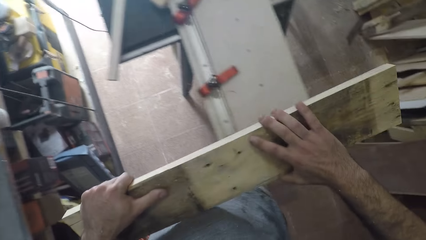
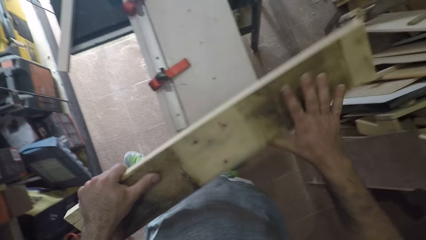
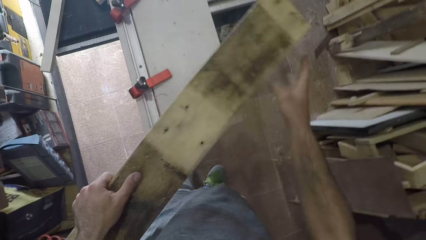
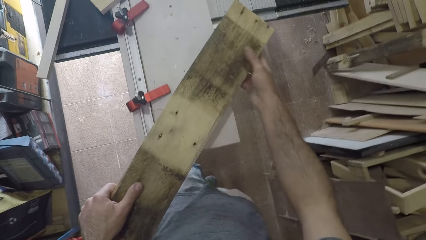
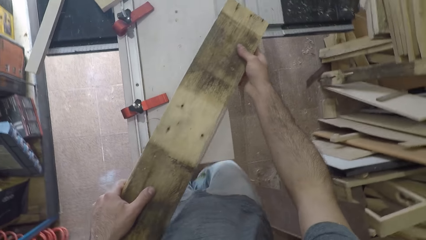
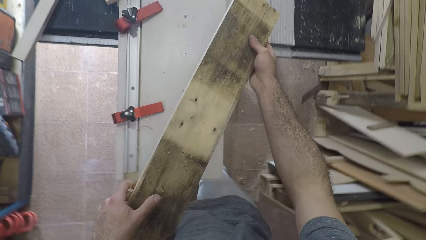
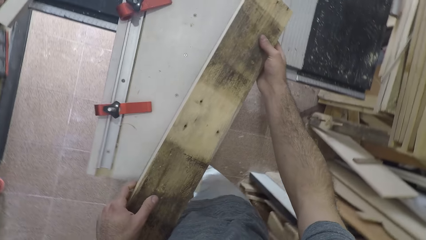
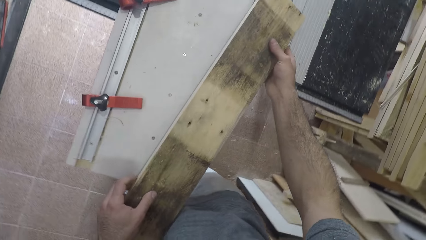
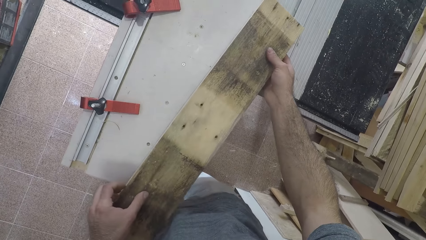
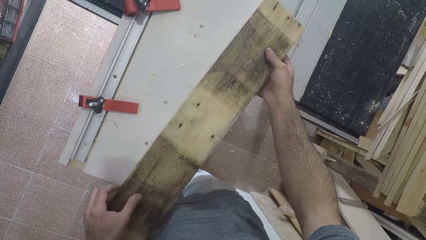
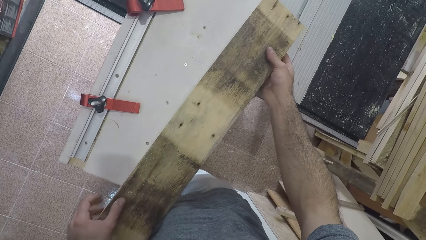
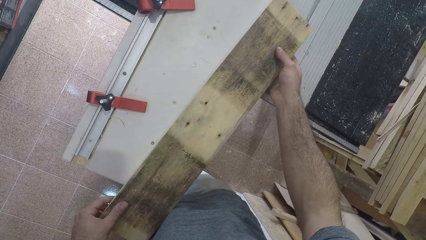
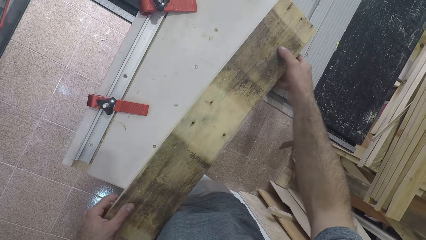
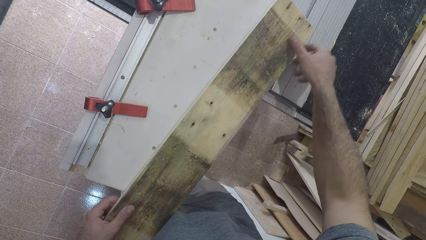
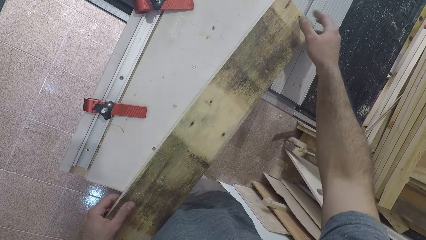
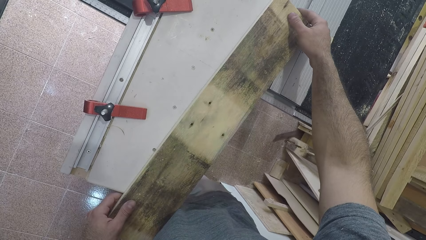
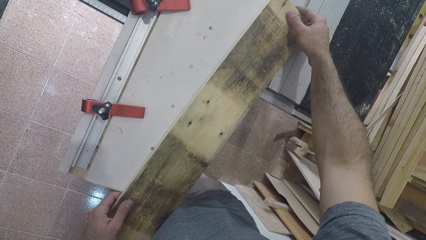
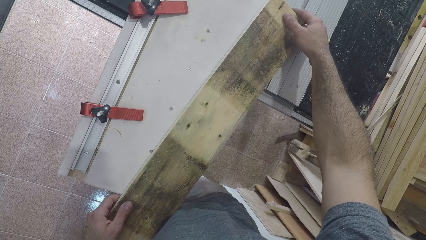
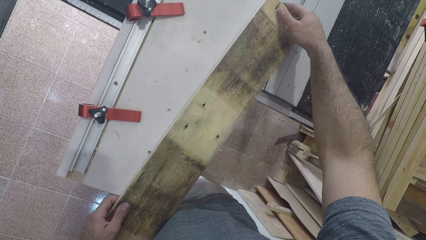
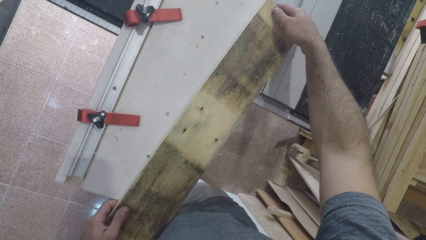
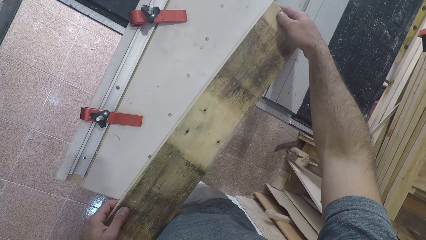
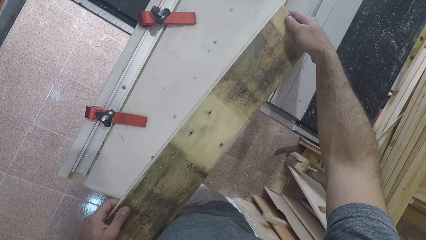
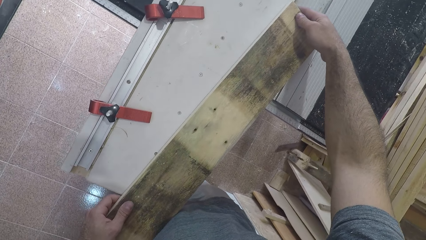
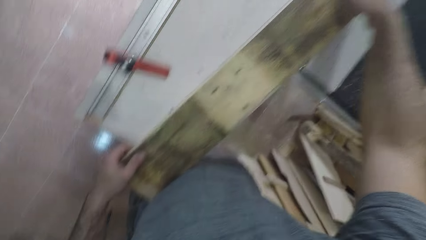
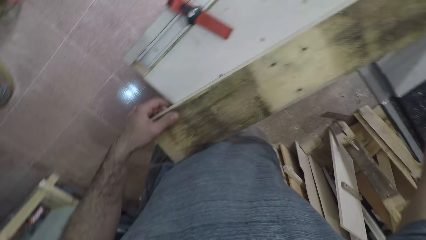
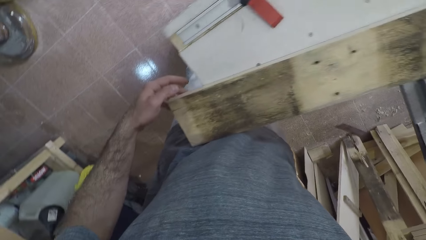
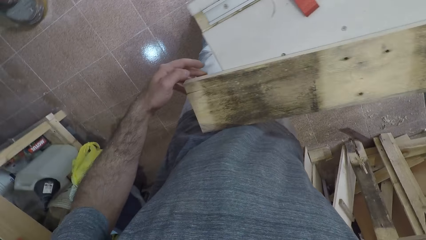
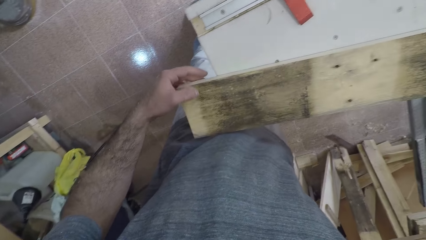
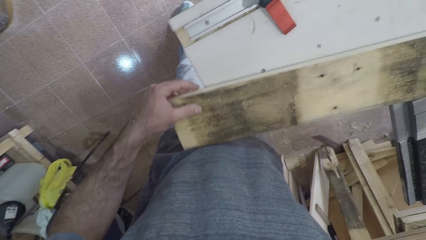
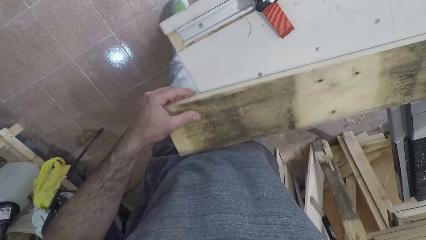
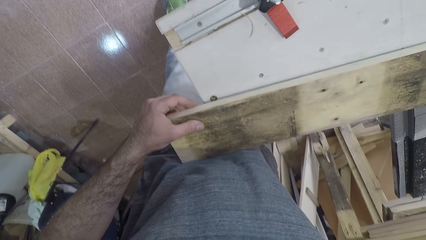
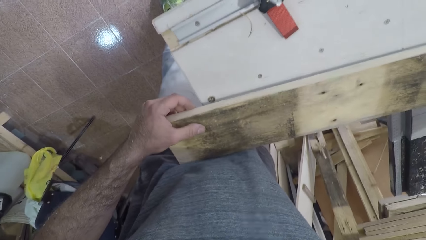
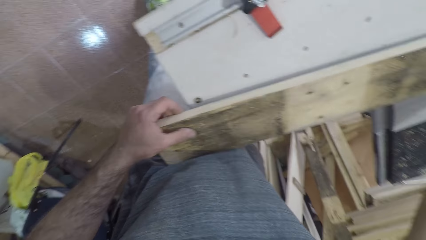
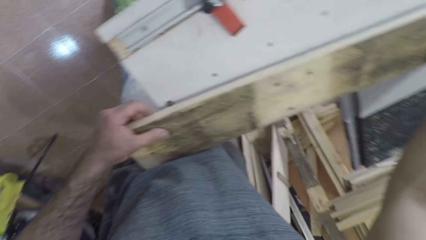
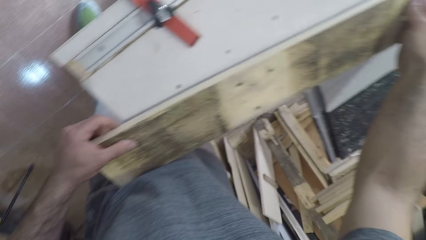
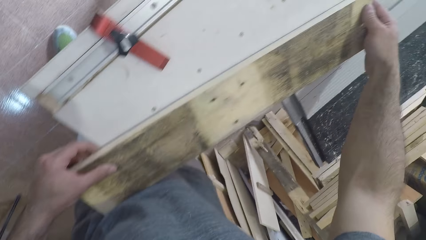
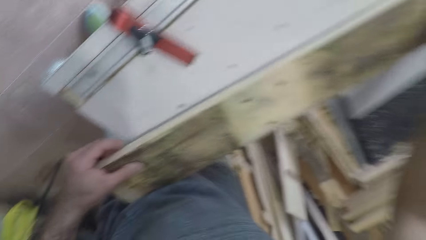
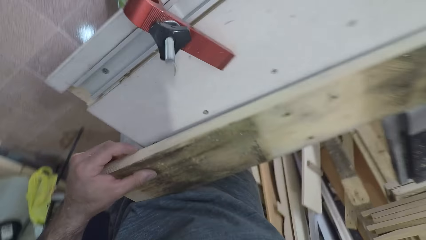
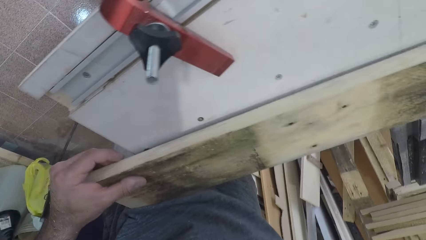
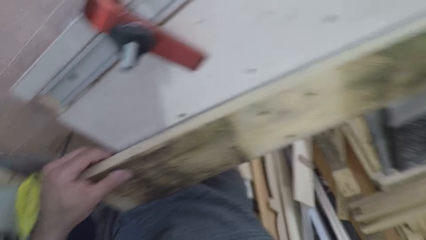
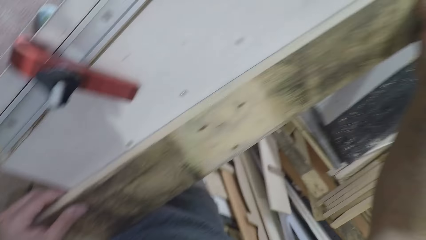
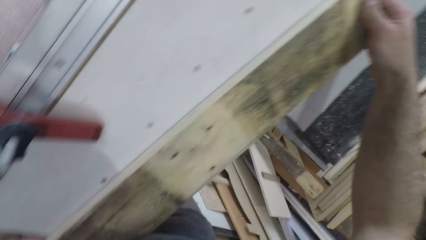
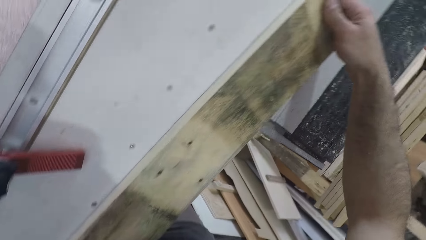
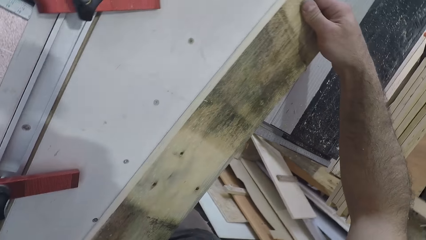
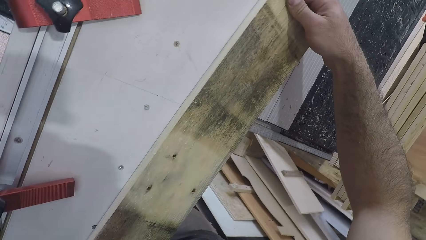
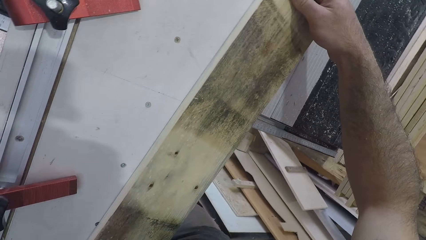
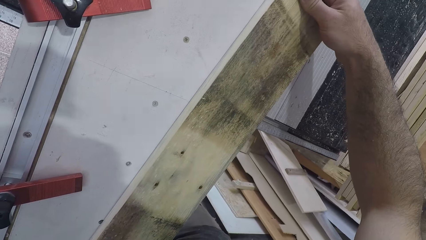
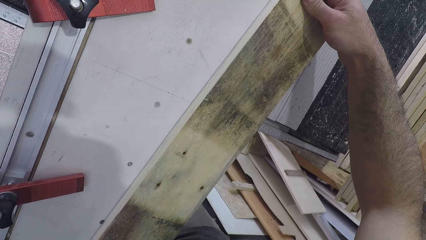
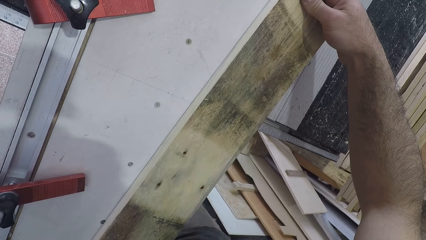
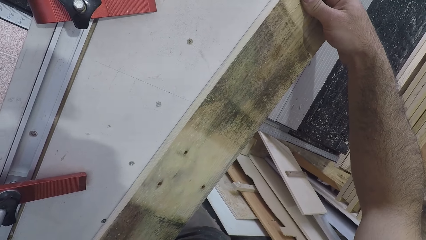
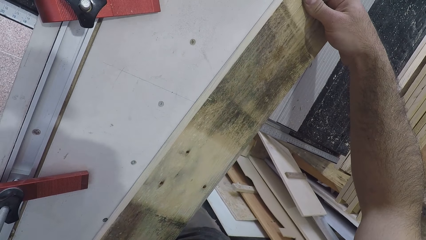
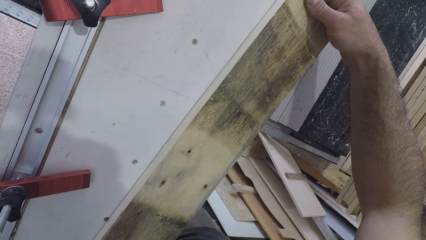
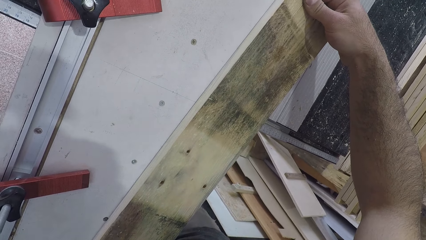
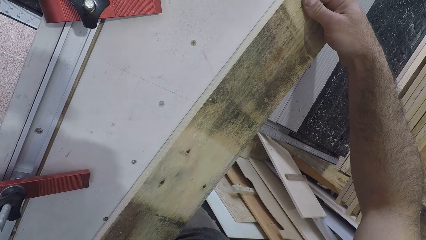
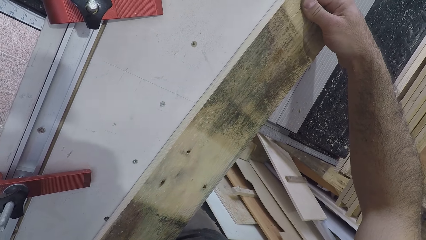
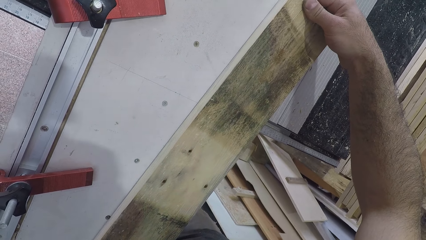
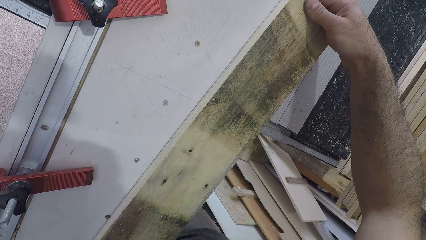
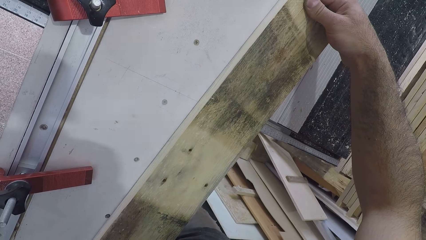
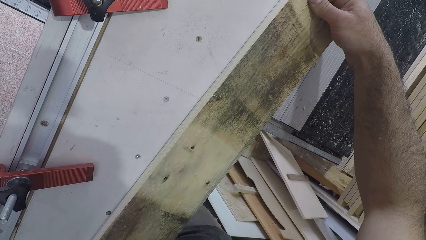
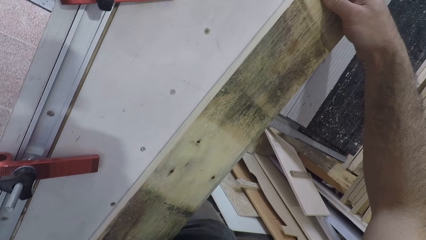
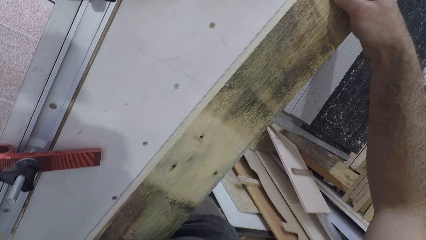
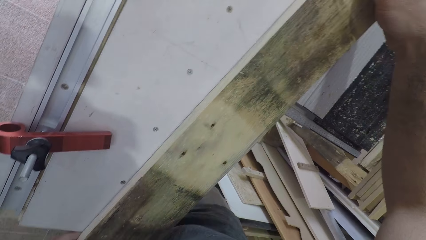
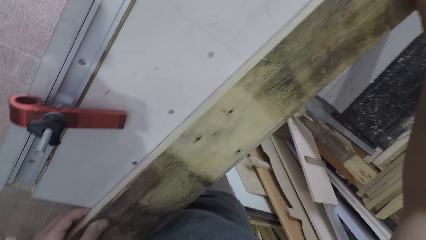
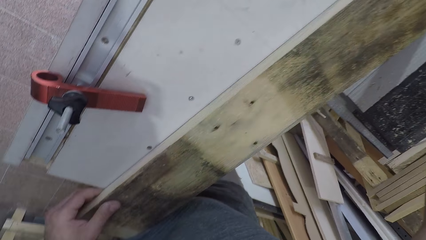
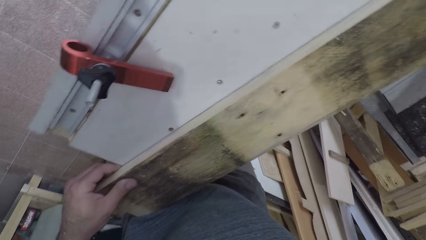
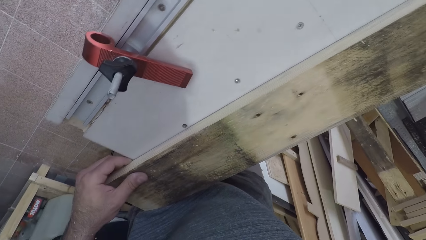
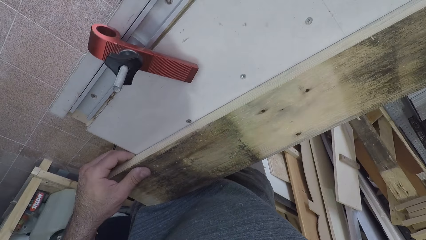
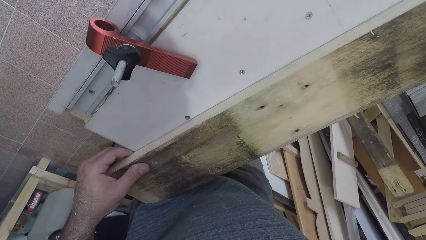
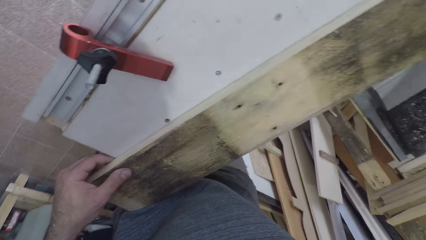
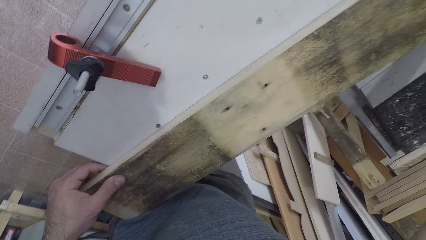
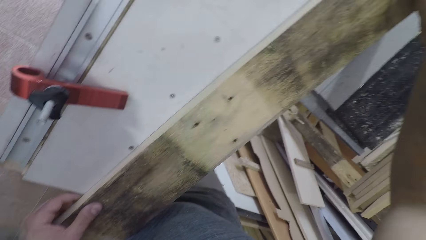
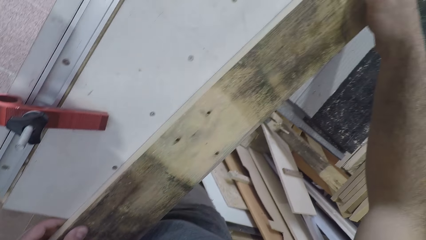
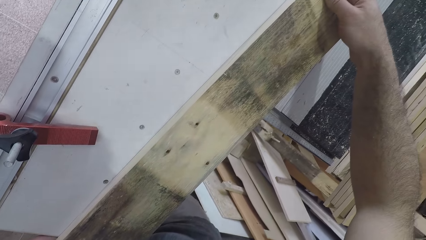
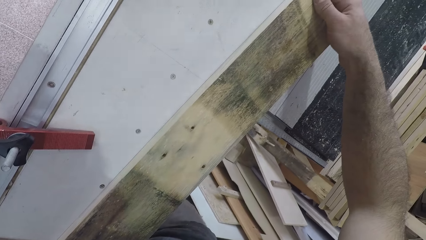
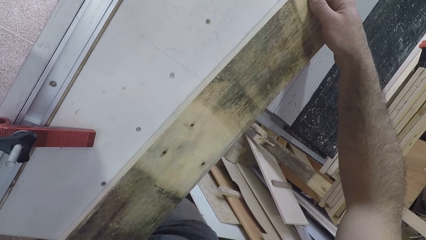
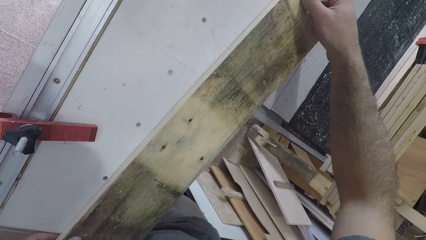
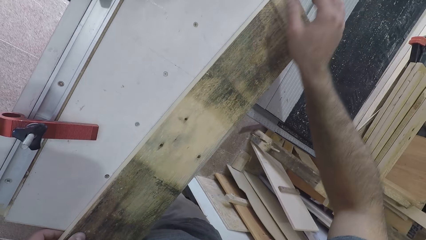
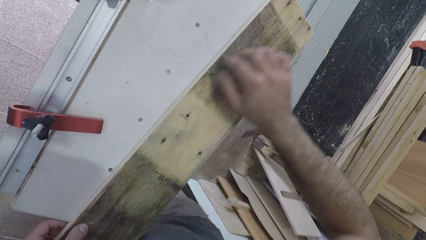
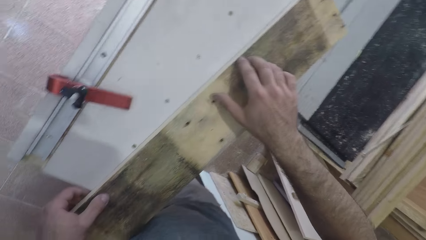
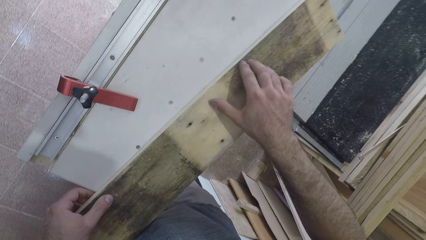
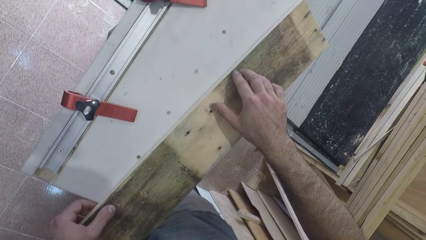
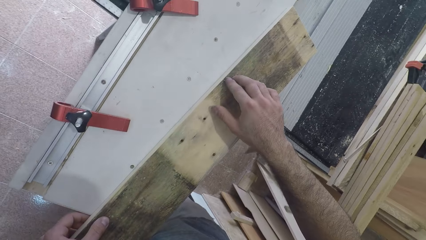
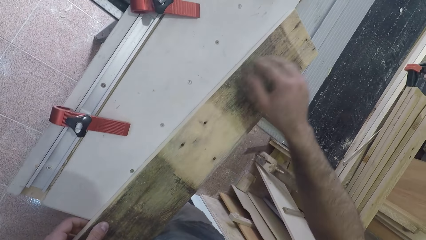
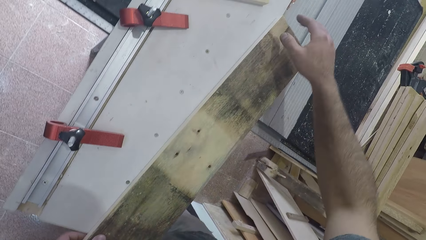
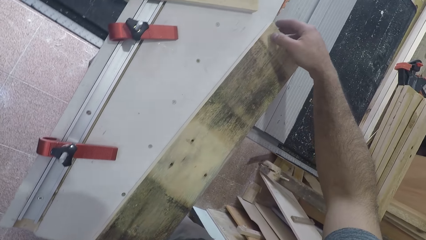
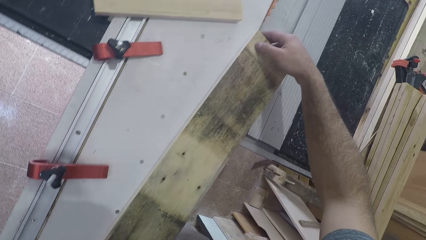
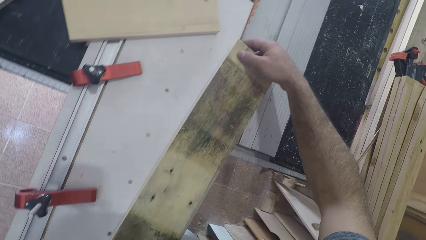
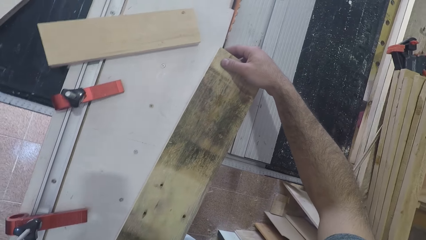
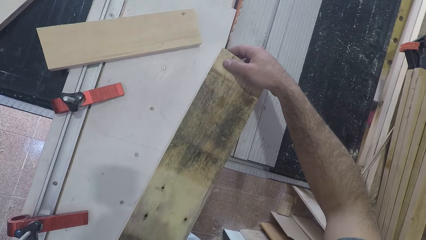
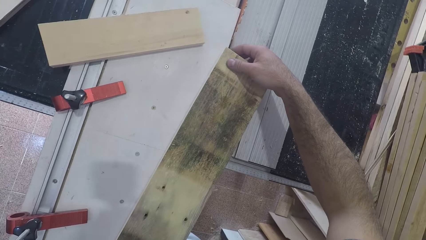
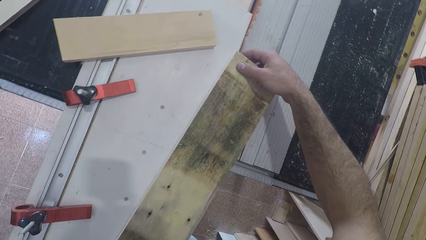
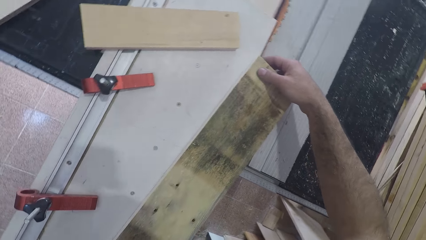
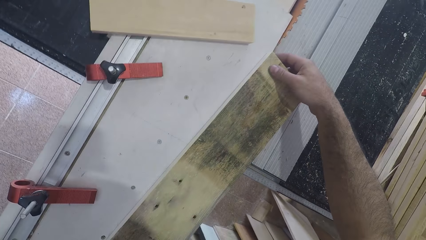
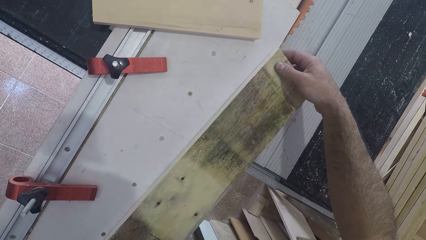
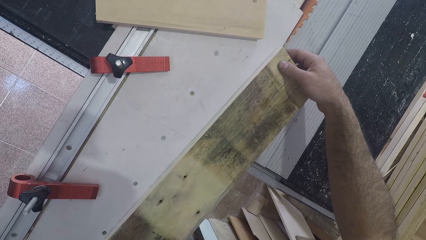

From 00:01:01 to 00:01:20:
The camera wearer moves towards the table saw. He places the wood on the table of the table saw. He holds the plank on the workbench. He looks around. He blows sawdust off the table of the table saw. He looks around. He moves his right hand from the edge of the wood to another position on the plank. He places his hand in the middle of the wood. He moves his right hand to the previous position on the plank, back to the edge of the wood. He holds down the plank.
